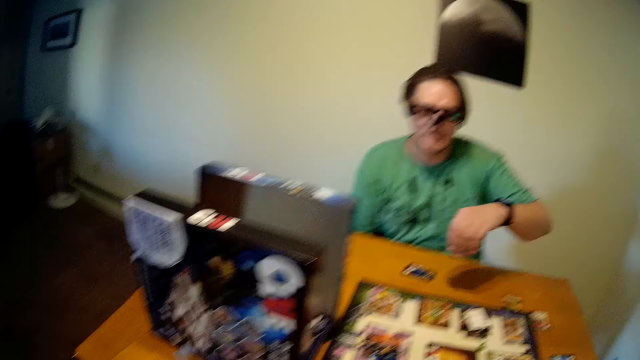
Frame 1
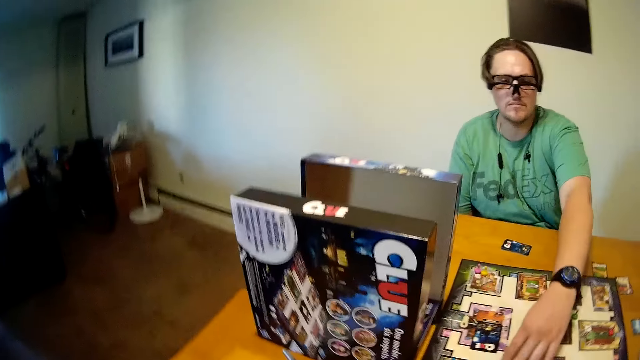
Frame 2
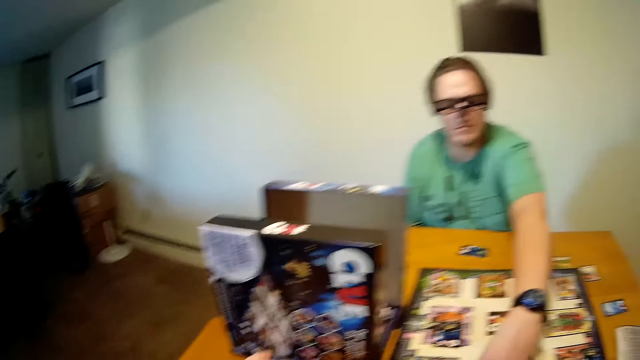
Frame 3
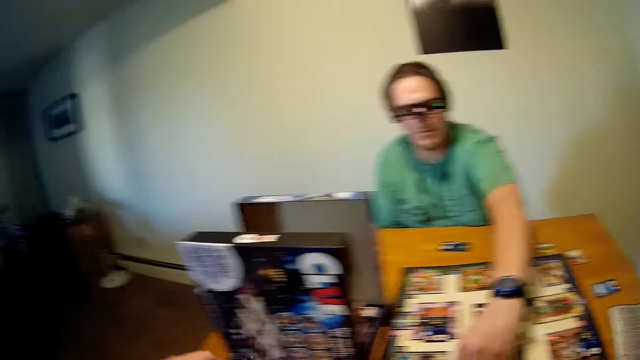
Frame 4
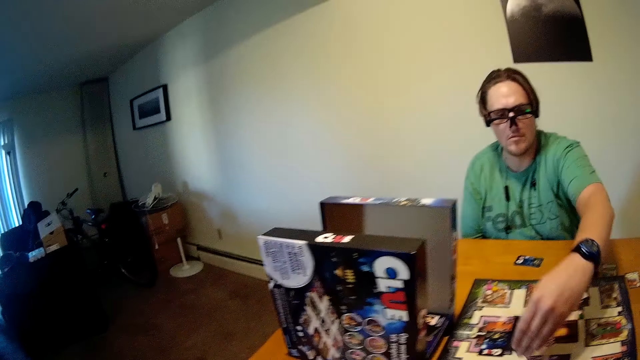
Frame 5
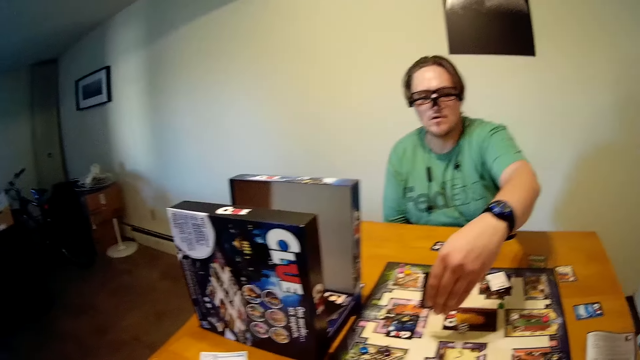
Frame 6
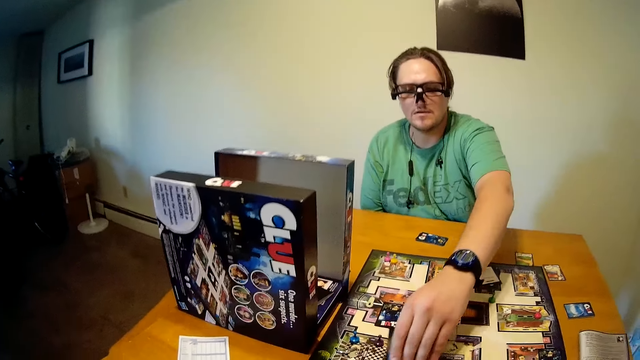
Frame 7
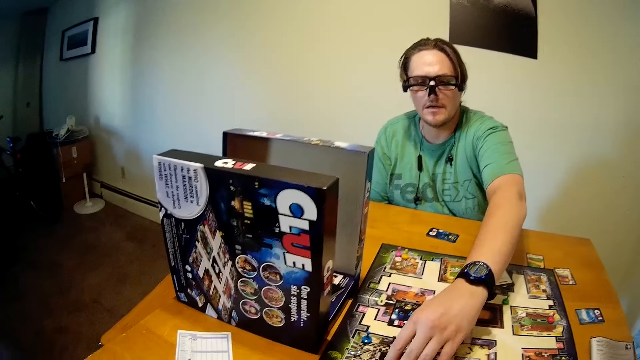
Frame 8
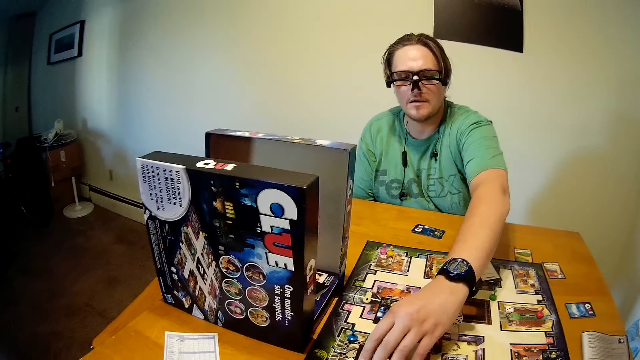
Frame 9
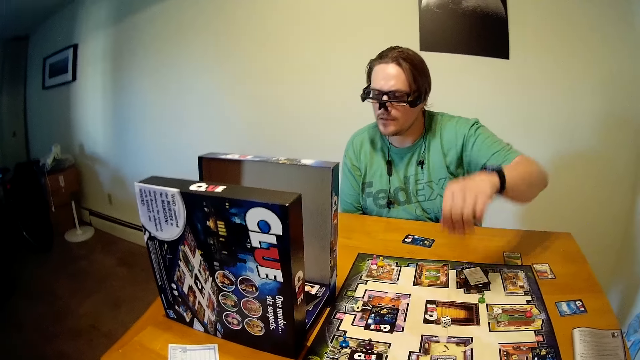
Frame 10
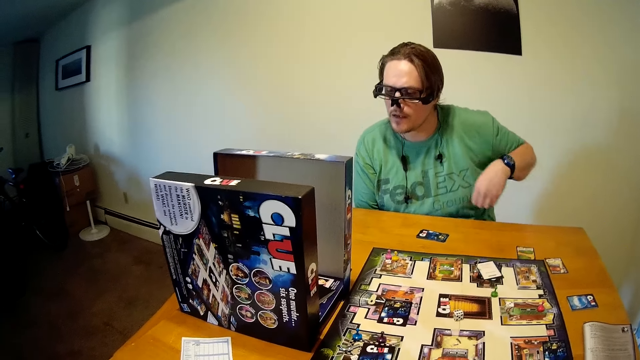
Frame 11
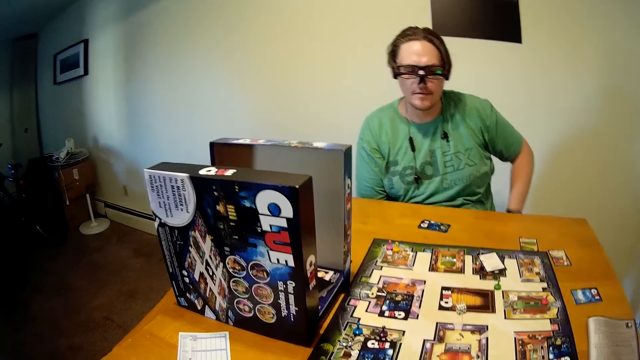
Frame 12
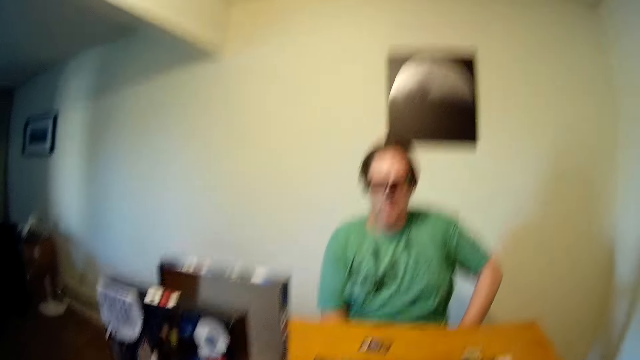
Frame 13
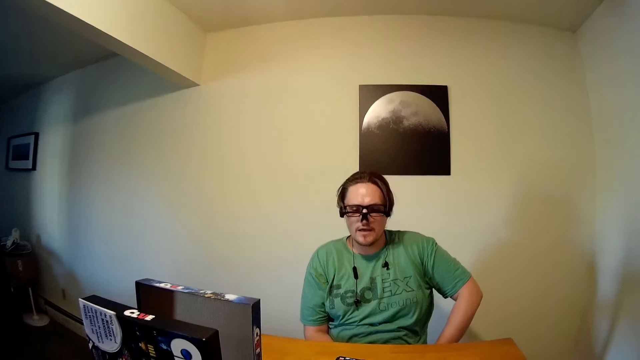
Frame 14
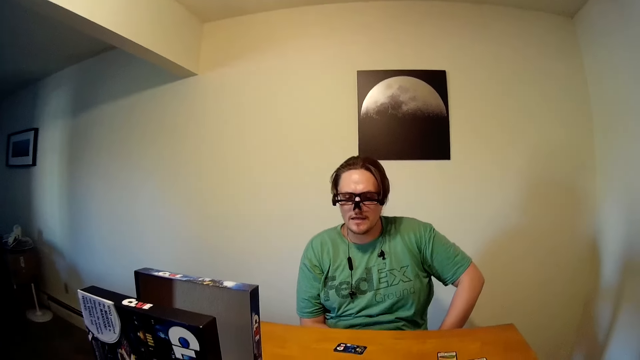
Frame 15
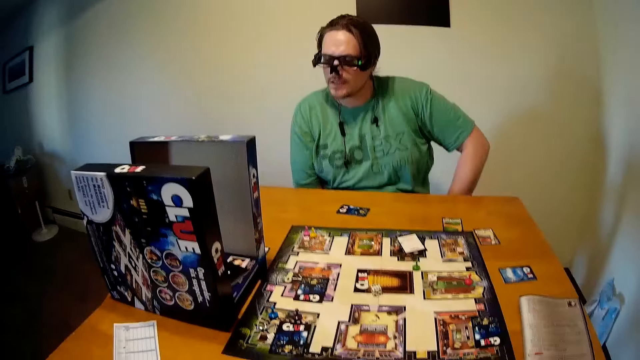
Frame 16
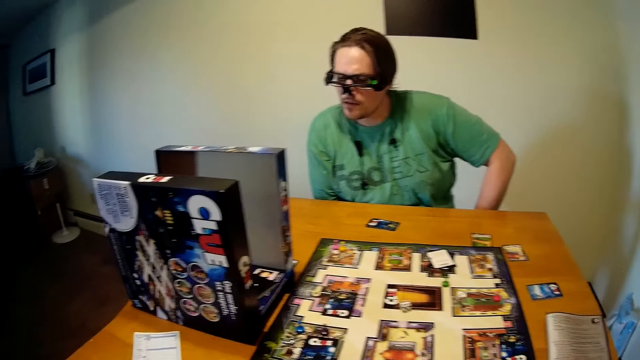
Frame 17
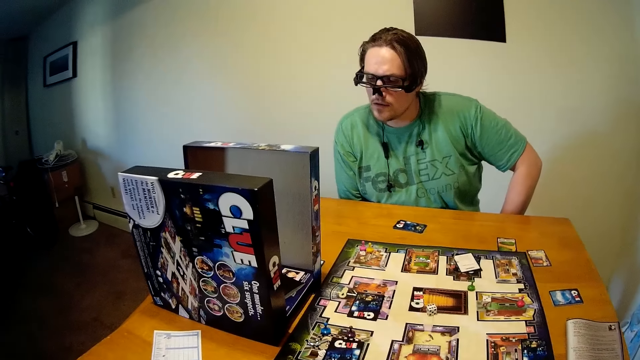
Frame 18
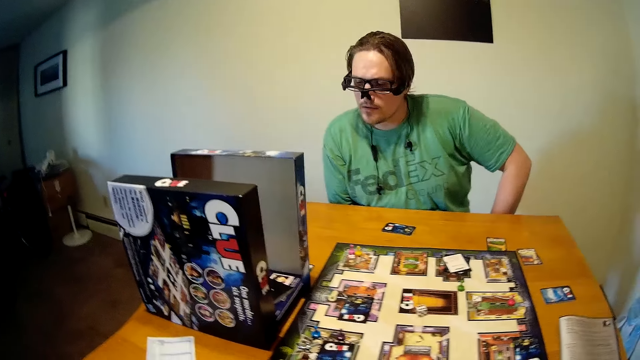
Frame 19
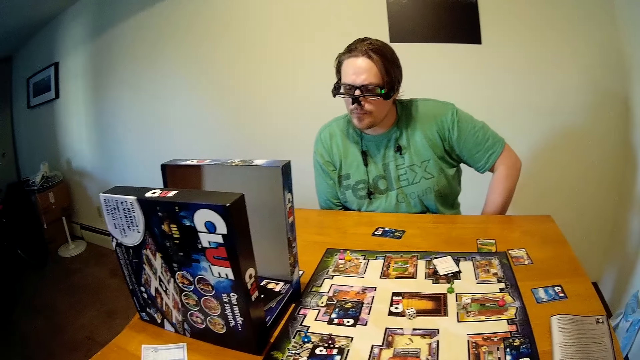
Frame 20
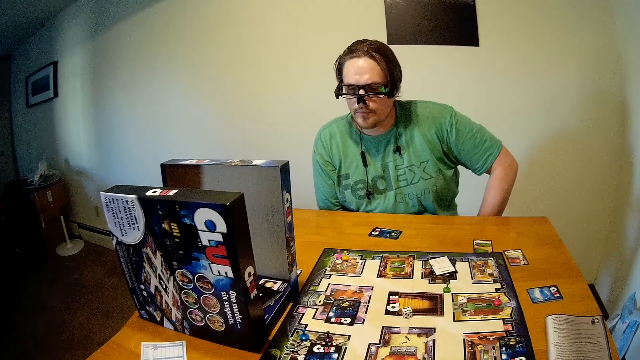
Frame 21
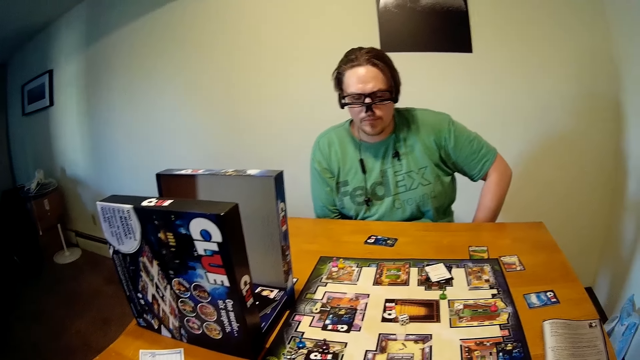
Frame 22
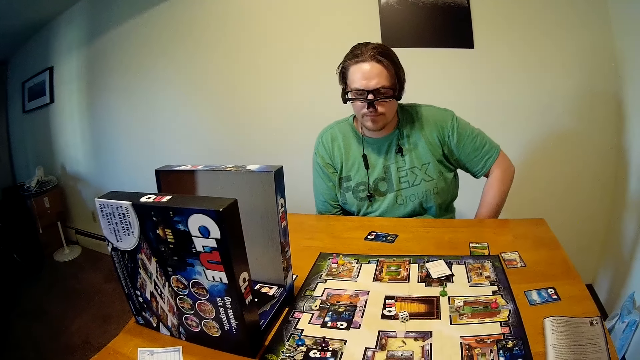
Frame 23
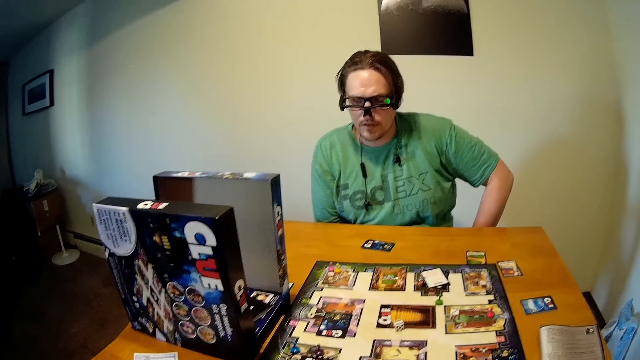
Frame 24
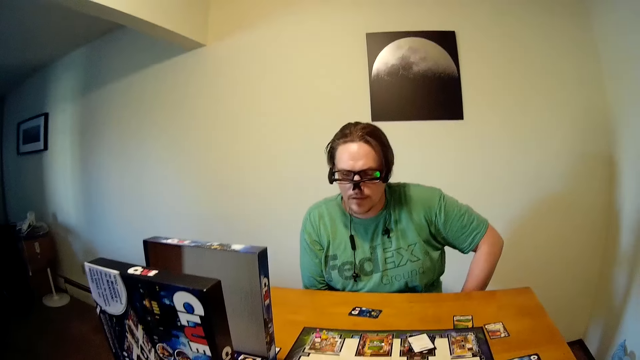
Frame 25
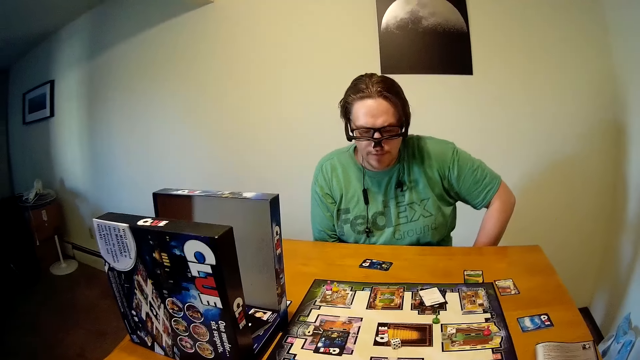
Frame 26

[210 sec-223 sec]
The camera wearer plays cards on the table. A person picks up cards from the chart and puts the cards on the table. The camera wearer stares at the cards on the table. The person looks aside.

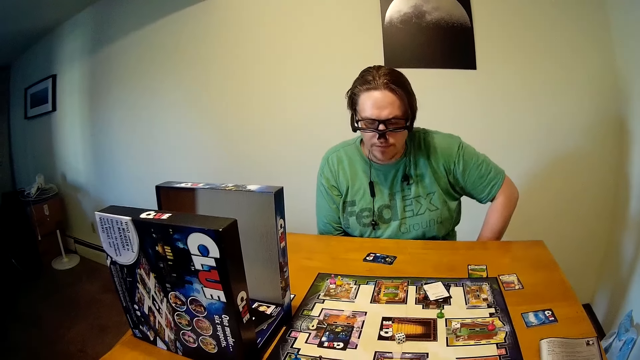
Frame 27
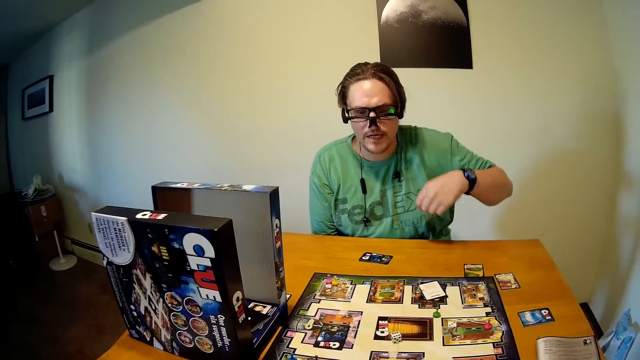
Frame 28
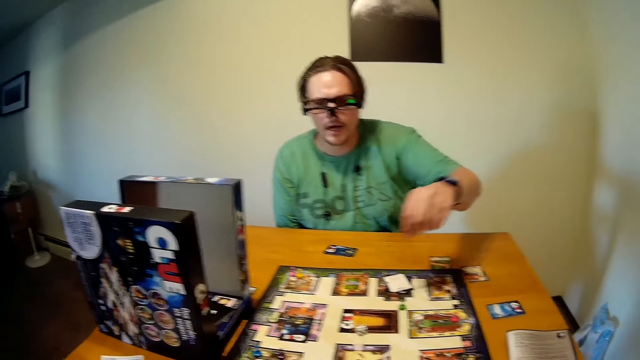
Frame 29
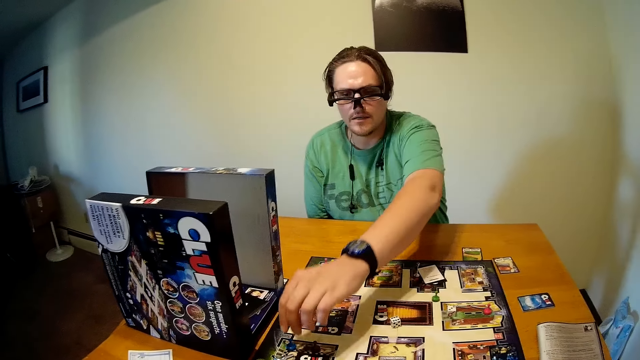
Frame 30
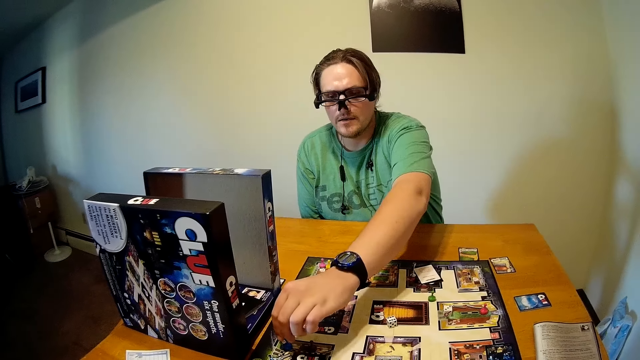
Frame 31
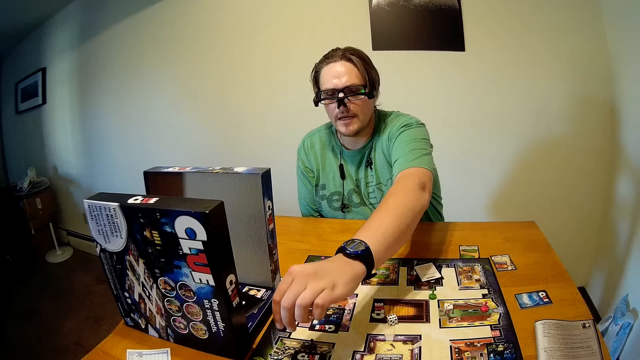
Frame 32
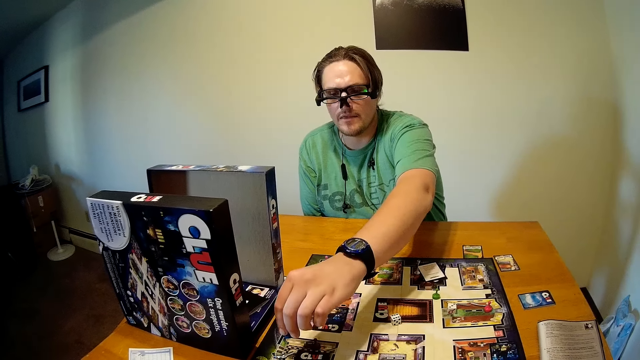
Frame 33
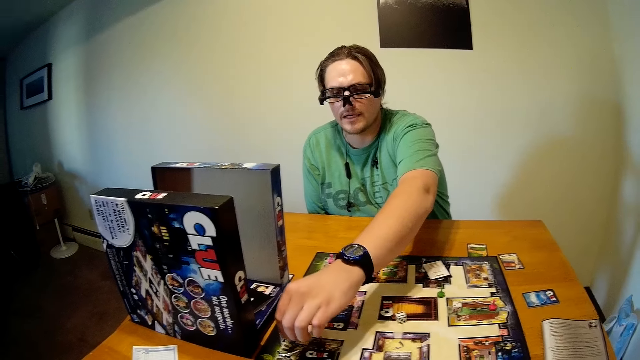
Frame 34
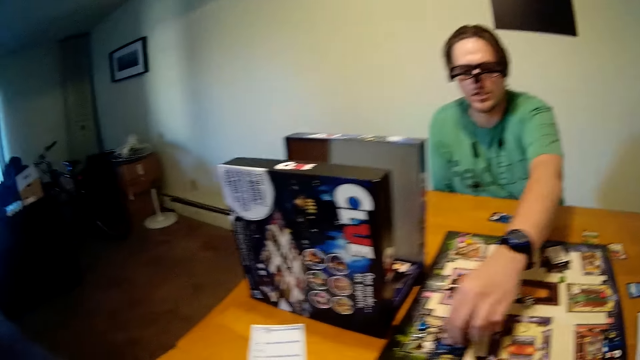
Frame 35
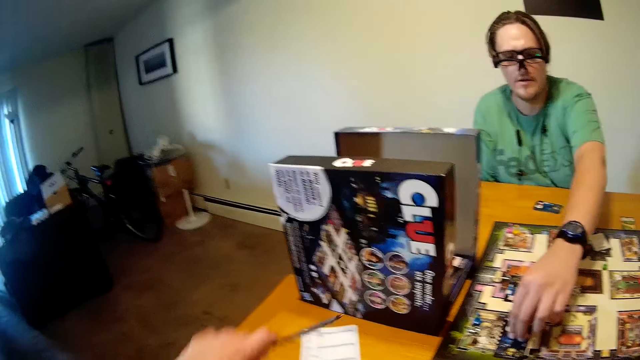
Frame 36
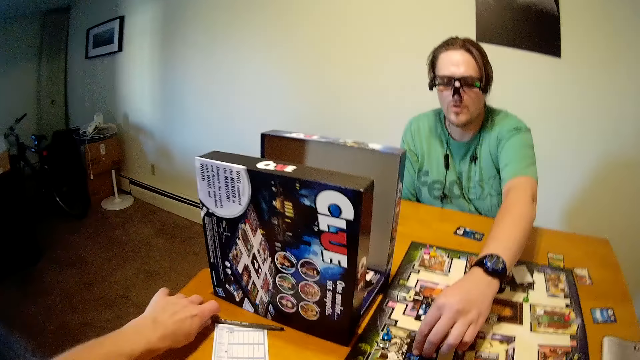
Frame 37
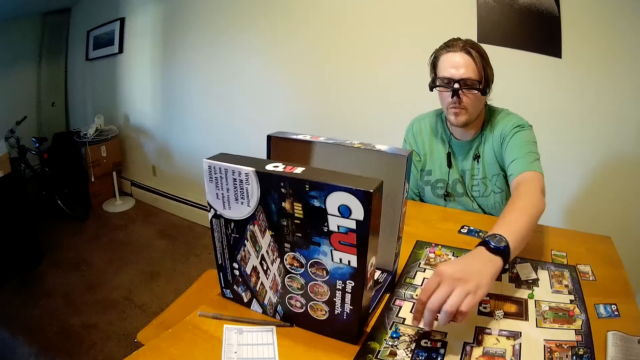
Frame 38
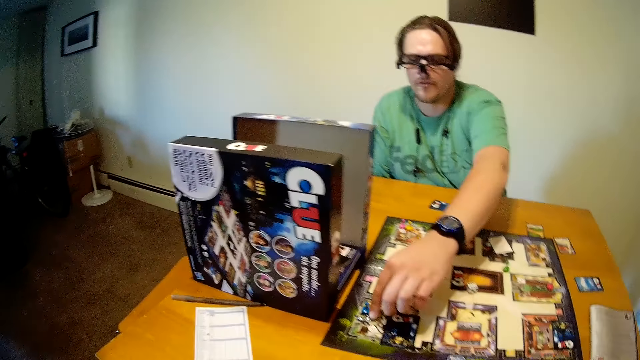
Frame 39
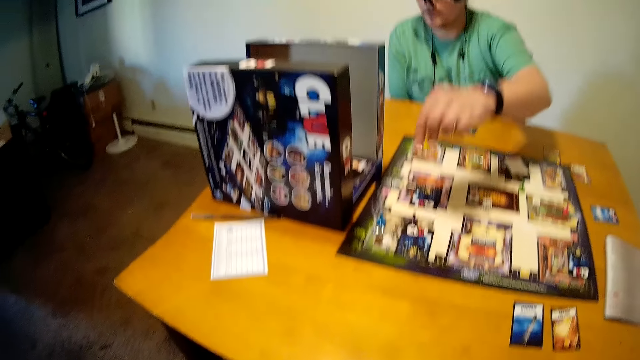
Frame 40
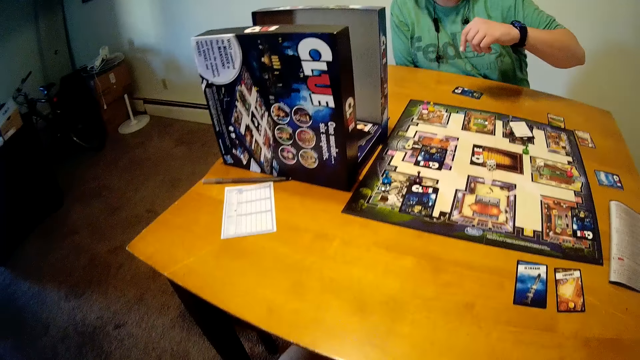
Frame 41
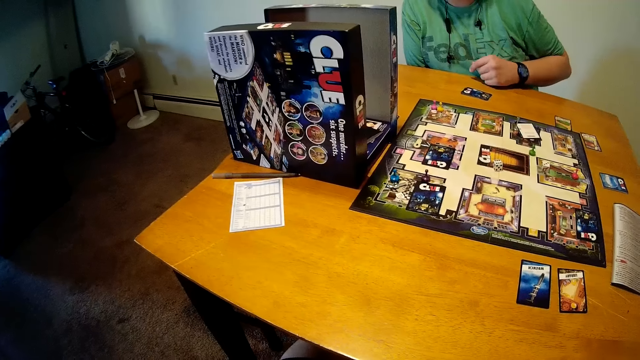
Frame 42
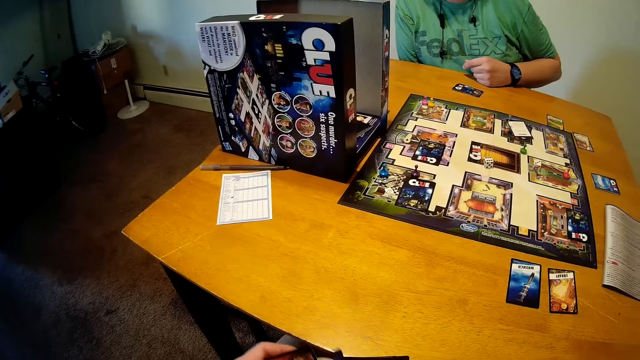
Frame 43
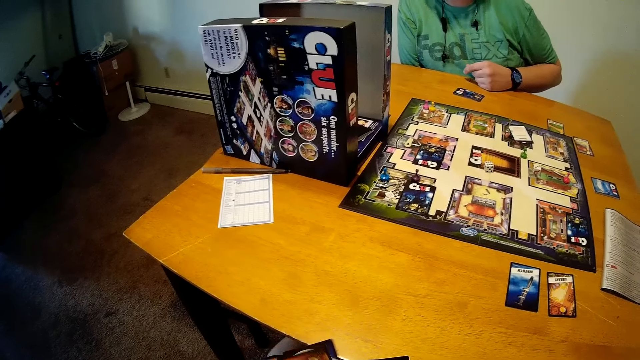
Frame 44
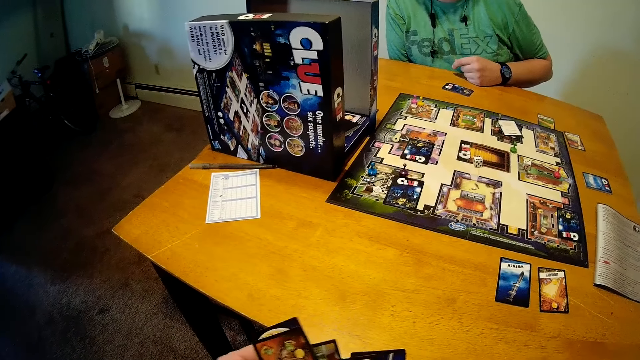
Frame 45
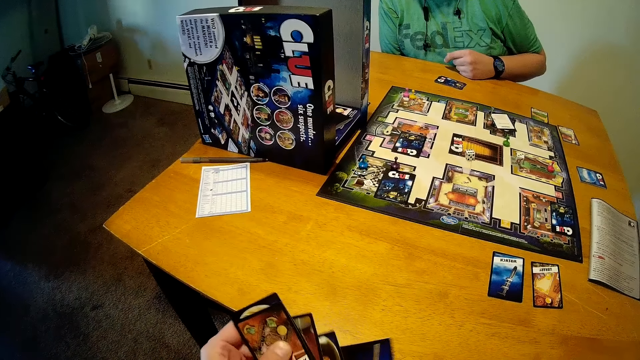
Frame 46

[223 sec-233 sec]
The camera wearer plays cards on the table. A person moves a dice on the chart. The camera wearer puts a pen on the table and shuffles cards. The person shuffles the cards on the table.
